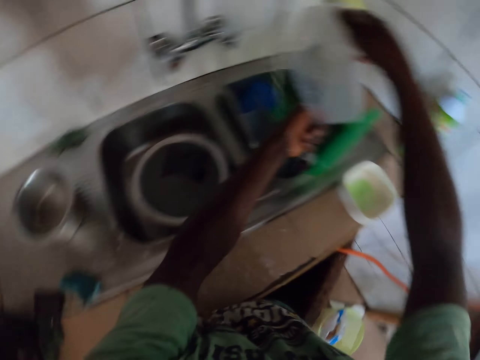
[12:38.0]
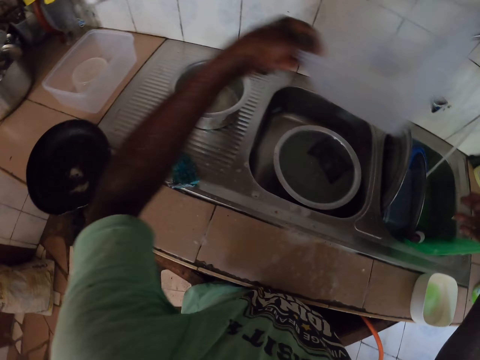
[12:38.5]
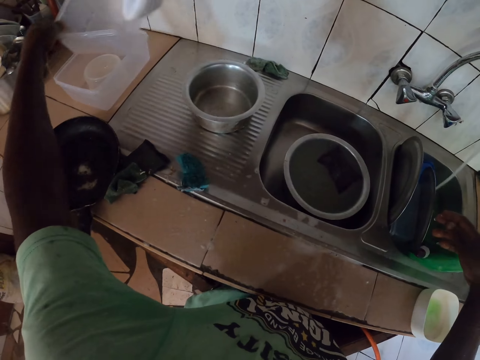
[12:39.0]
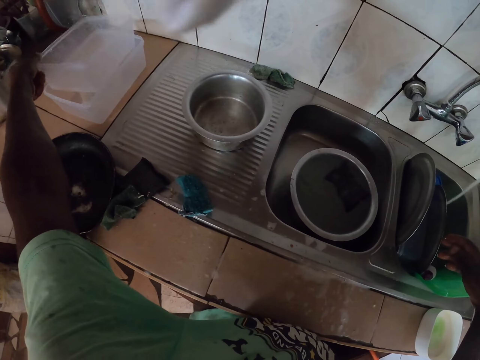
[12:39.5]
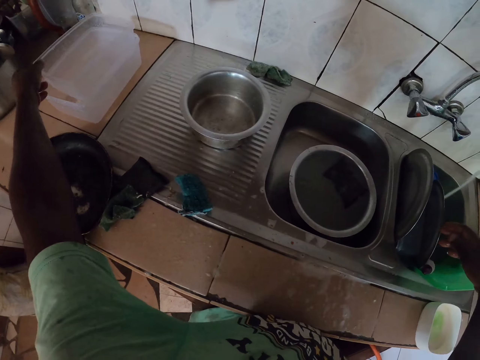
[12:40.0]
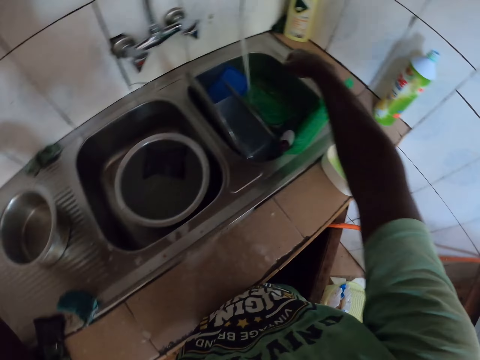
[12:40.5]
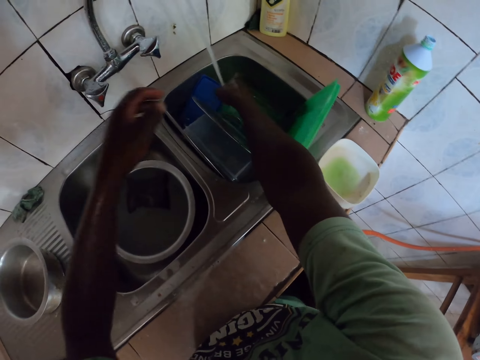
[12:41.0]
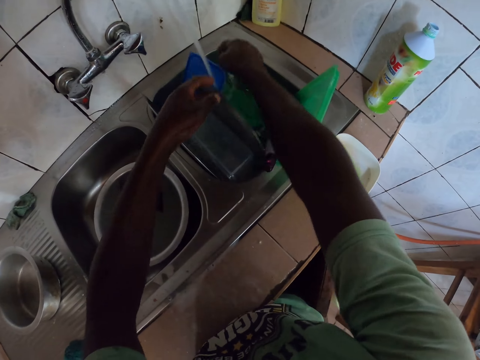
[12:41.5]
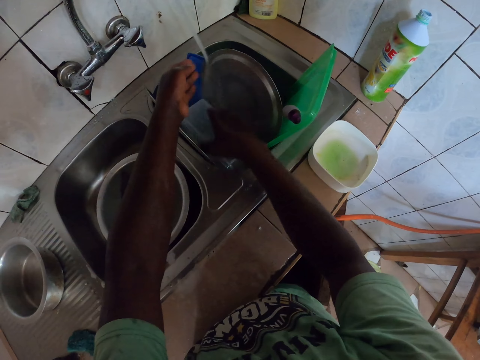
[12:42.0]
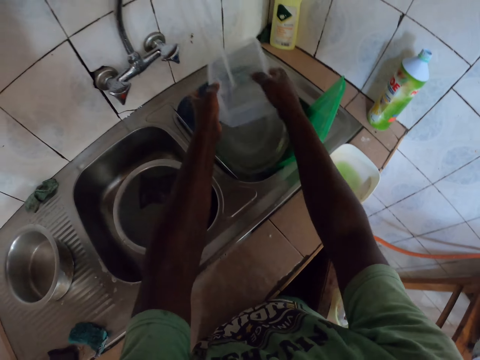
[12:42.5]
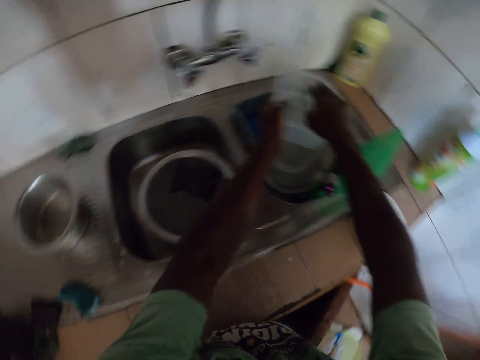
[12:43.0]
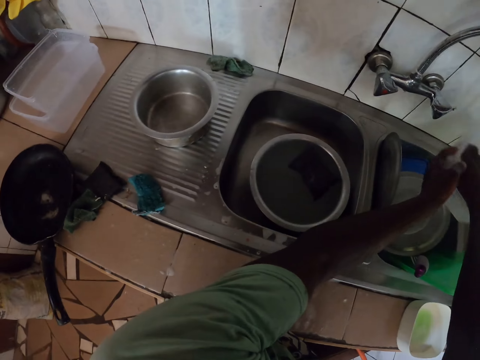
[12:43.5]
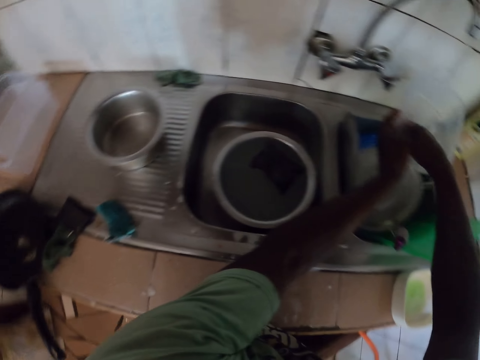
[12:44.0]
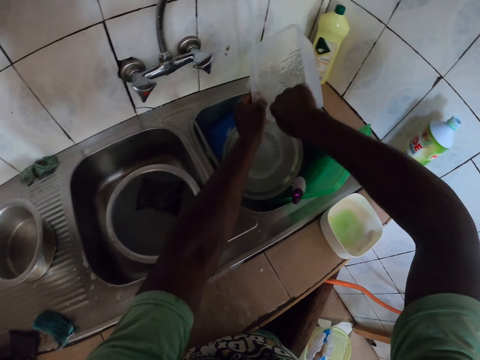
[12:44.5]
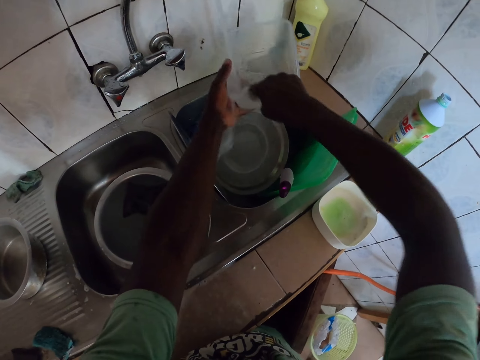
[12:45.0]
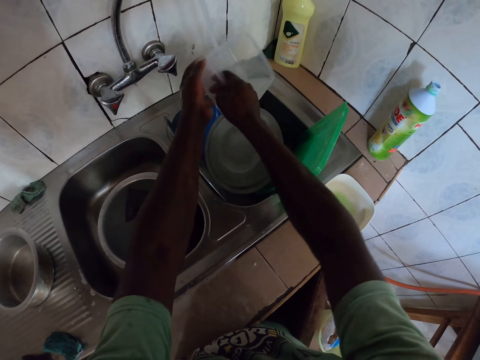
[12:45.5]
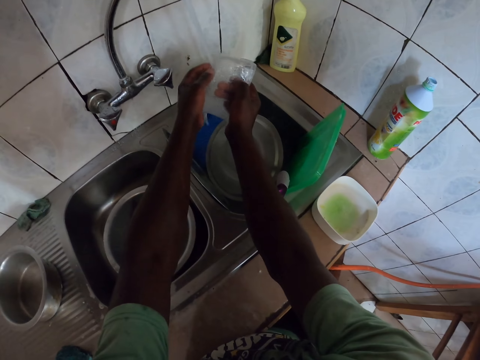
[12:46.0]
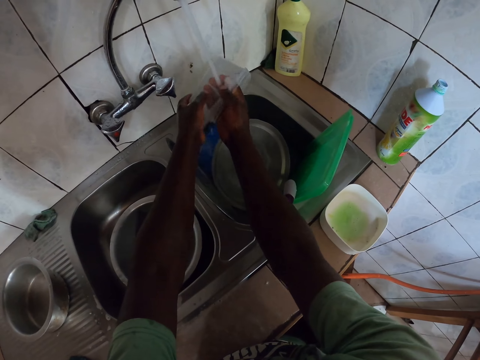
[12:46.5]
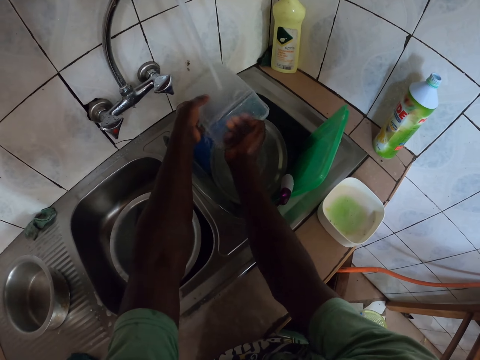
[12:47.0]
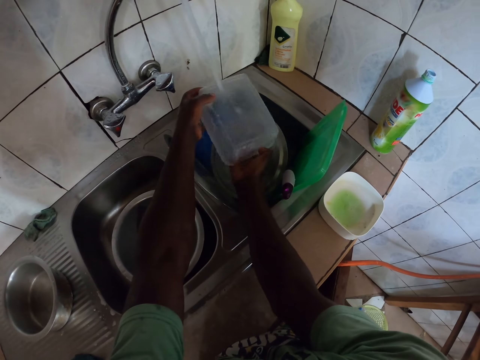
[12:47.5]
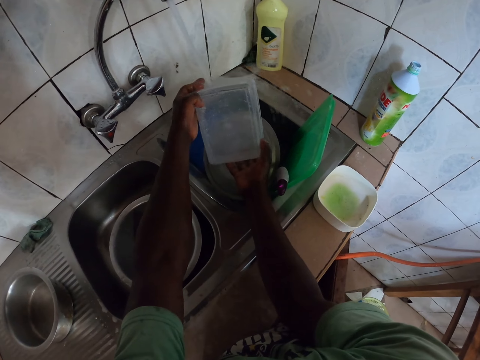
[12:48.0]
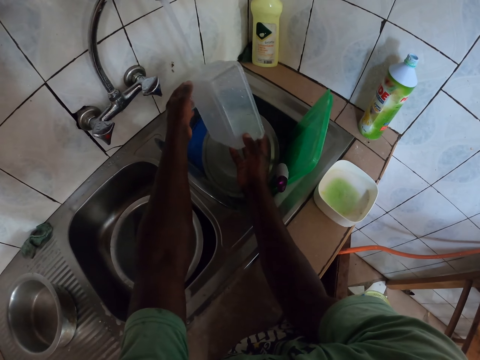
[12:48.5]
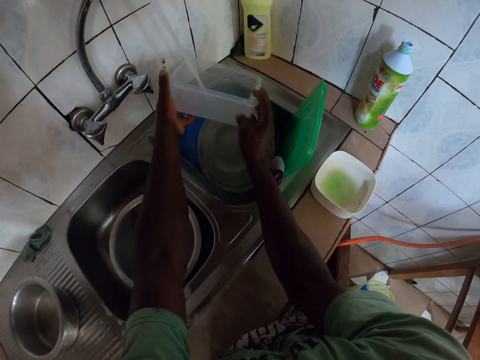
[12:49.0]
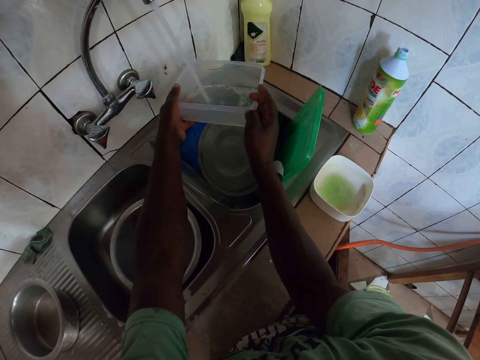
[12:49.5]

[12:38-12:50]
The camera wearer puts the dish on the sink table. They pick up a container. They rinse the container or dish.

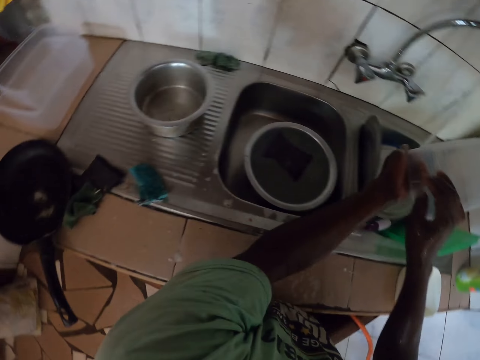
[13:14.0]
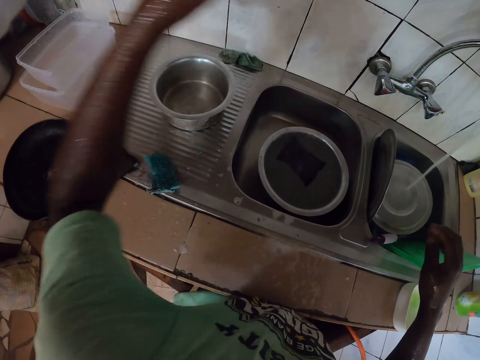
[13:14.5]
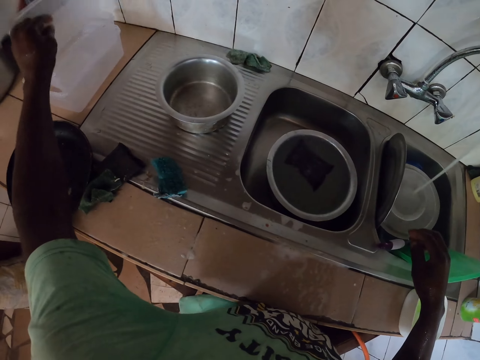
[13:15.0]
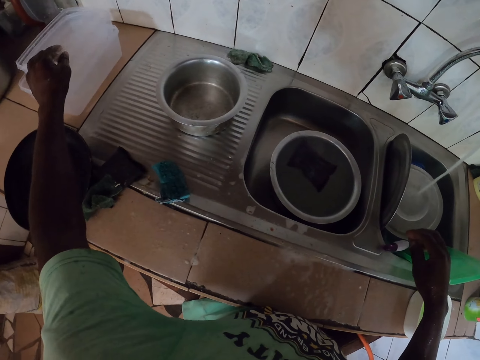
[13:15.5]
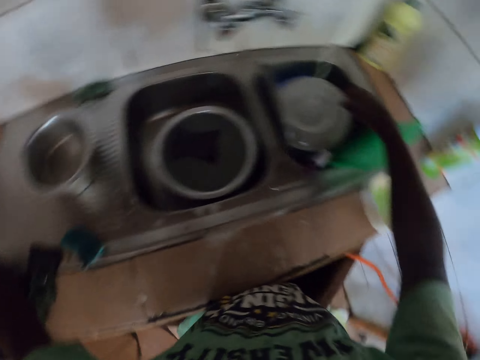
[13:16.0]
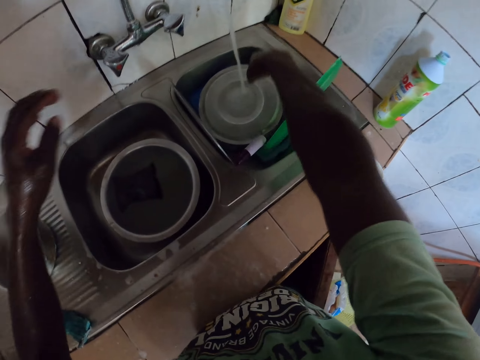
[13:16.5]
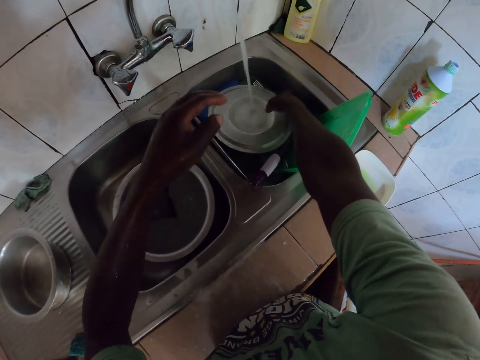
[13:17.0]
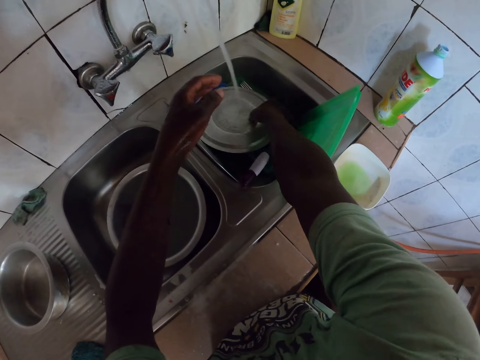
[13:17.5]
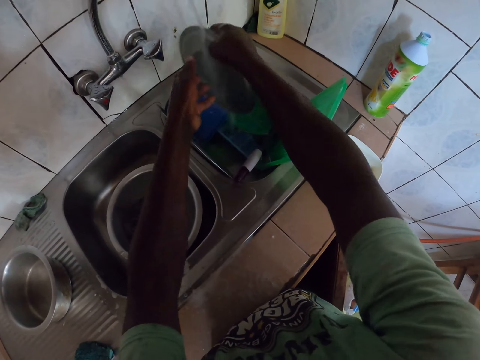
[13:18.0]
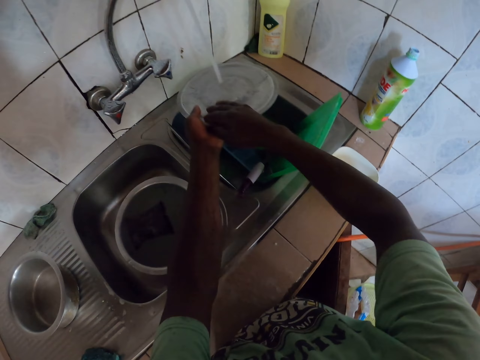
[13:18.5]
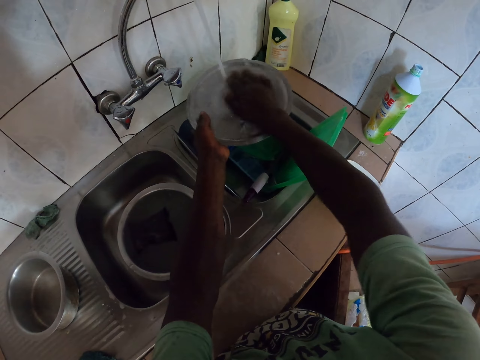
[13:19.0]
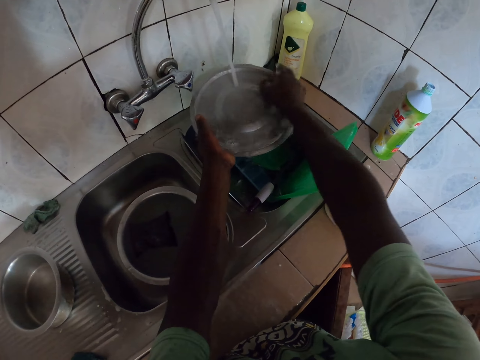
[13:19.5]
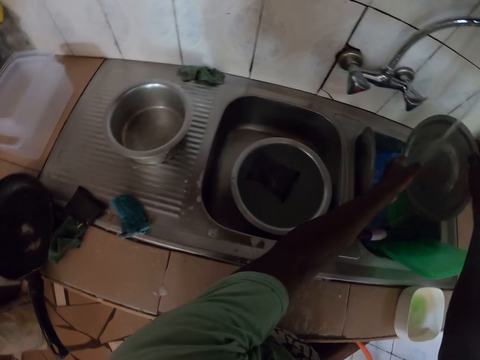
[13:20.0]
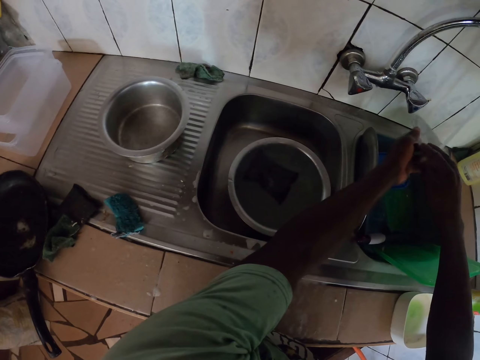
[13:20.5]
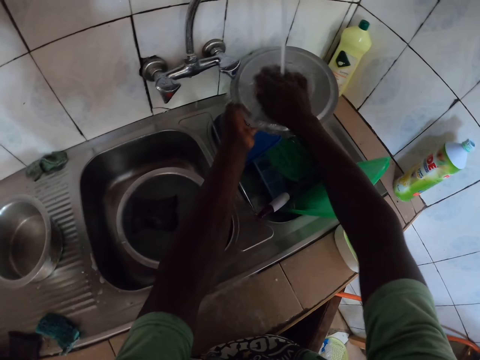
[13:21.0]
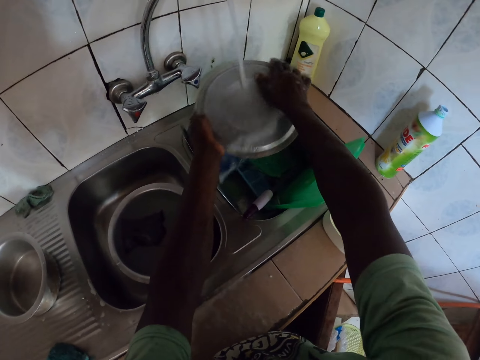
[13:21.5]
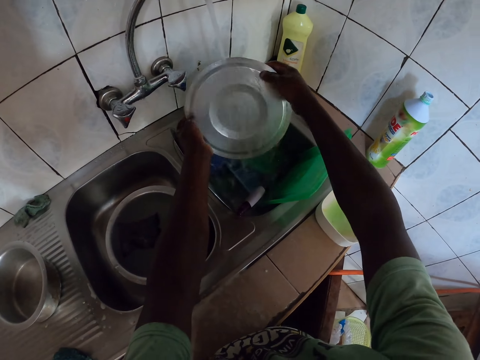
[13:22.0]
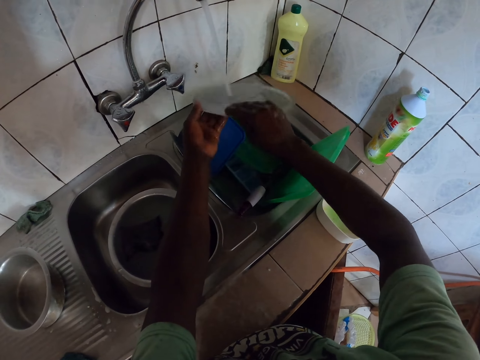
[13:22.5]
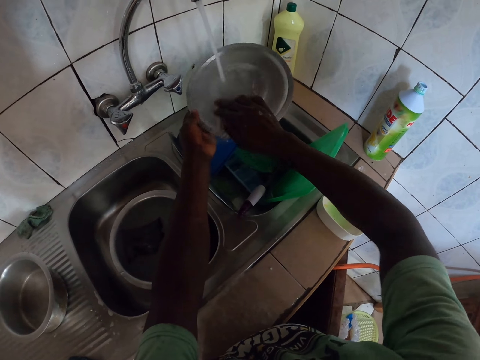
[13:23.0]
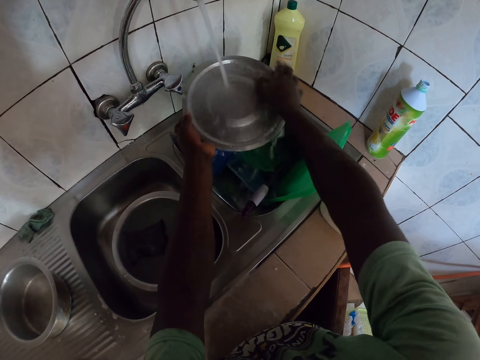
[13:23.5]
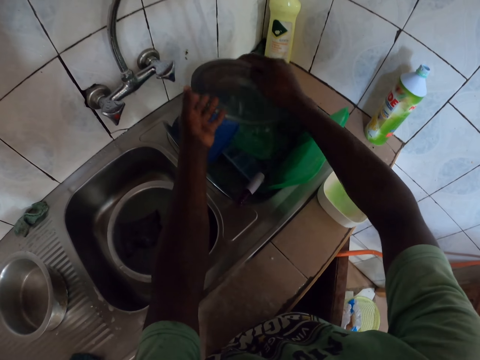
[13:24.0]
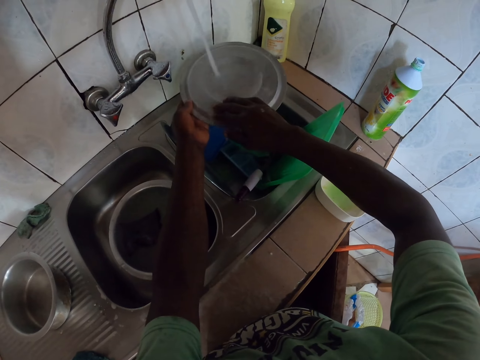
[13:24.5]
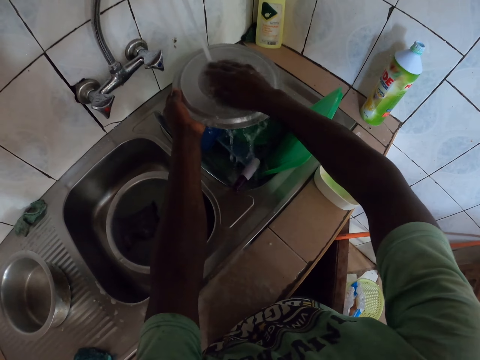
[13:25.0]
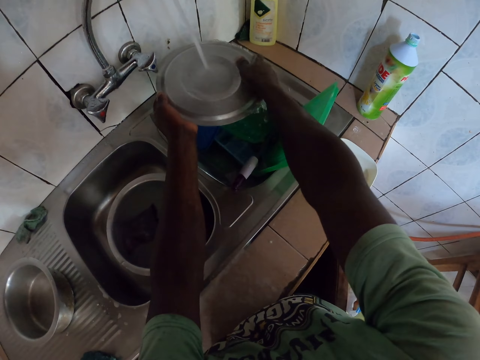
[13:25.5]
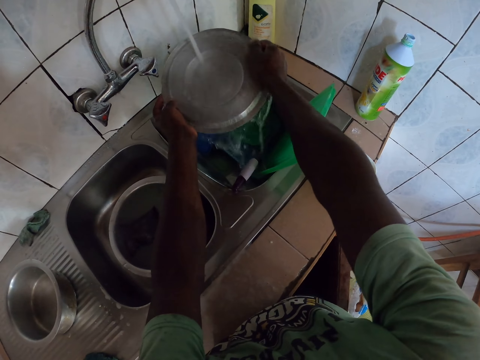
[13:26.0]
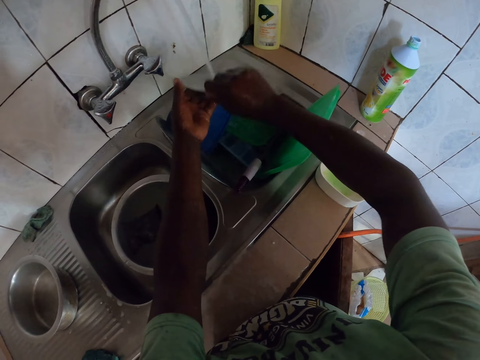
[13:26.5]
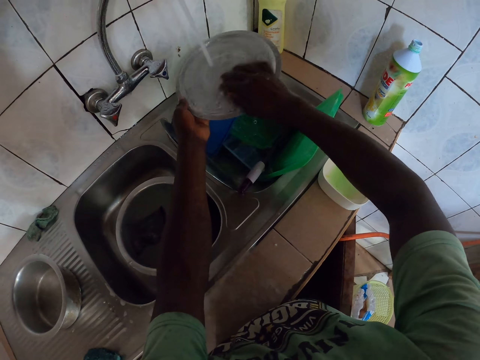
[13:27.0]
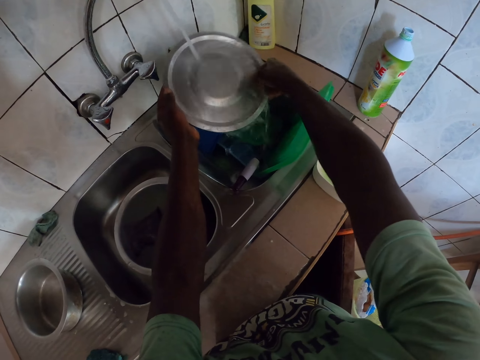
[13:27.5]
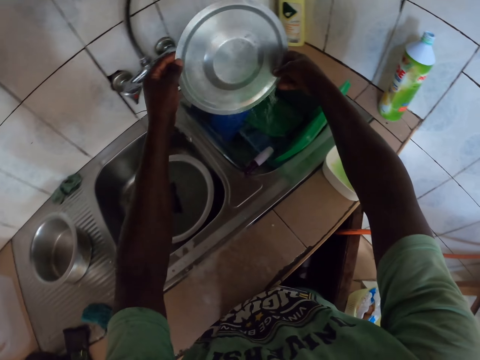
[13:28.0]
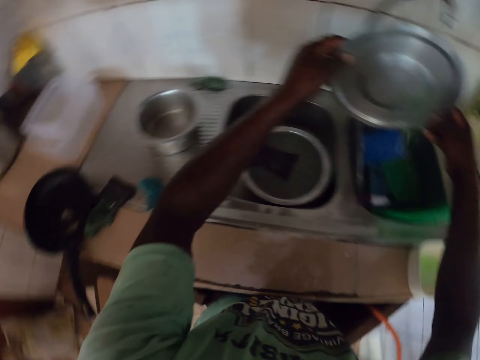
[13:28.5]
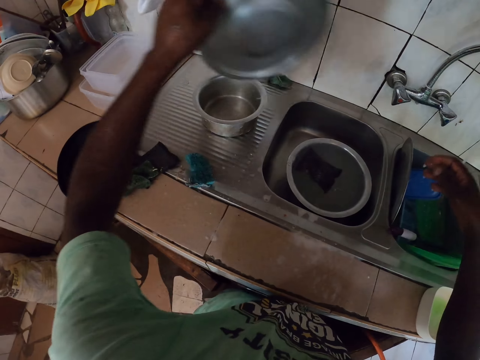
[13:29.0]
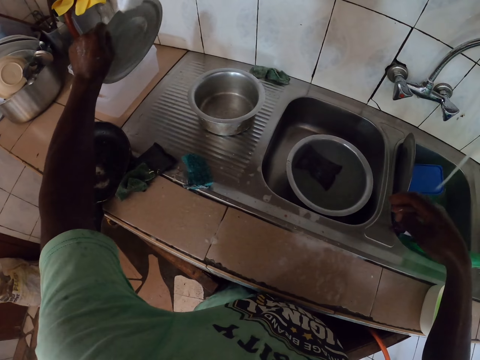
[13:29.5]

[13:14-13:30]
The camera wearer puts the dish on the sink table. They pick up a lid and rinse the lid.
